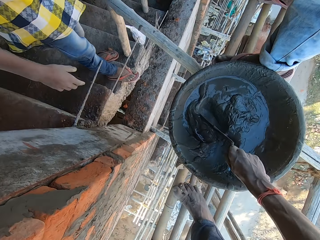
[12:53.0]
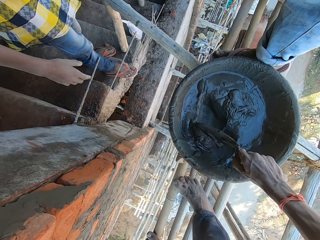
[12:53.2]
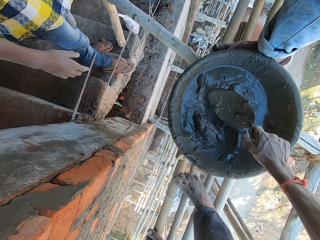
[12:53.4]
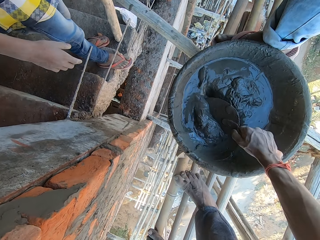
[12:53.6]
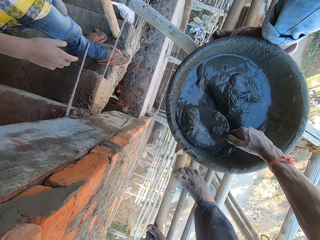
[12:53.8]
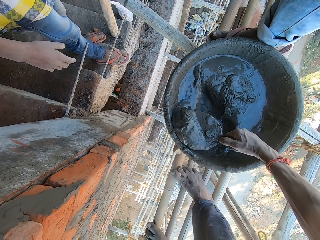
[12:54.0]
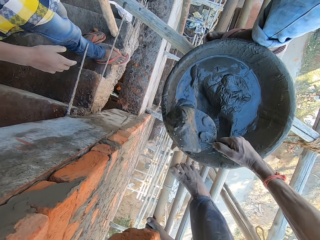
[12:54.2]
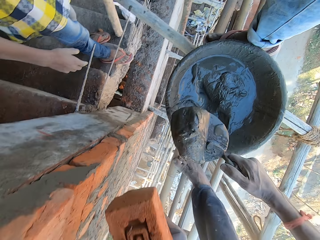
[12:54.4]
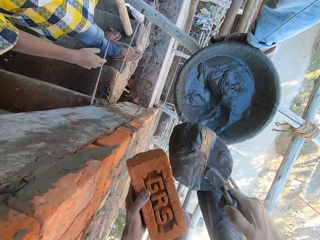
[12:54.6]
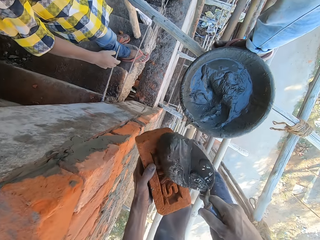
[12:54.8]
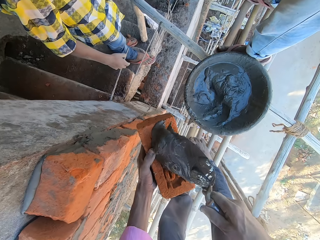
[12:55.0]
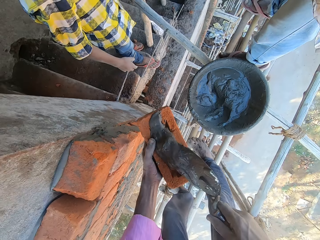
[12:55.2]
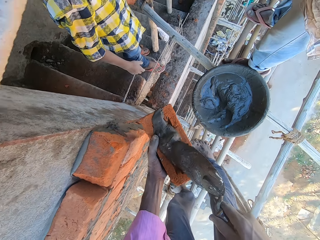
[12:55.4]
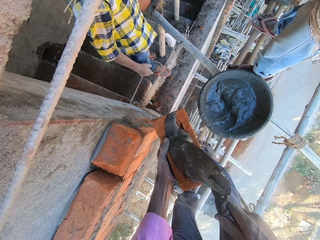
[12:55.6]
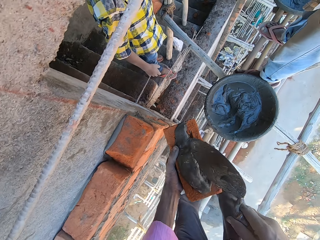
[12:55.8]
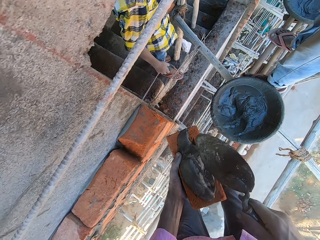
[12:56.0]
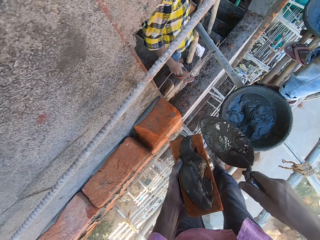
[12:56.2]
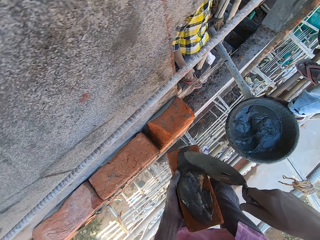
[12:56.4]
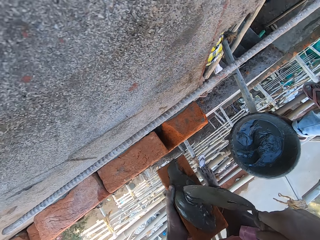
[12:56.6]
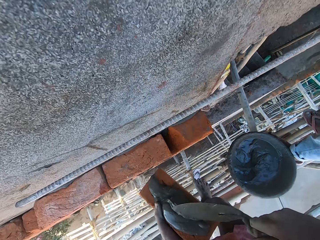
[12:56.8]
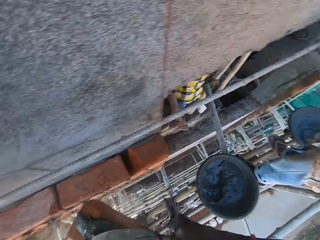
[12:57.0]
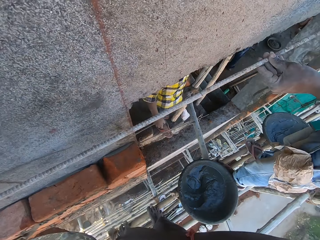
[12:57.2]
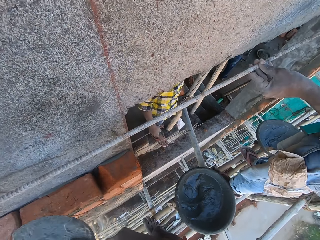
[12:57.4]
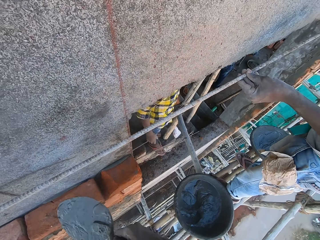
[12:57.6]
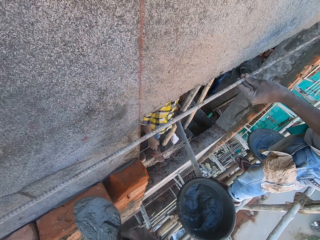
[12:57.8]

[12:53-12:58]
The camera wearer takes mortar from the head pan with the hand trowel in his right hand. A man interacts with another man and the camera wearer. The camera wearer puts the mortar on the brick in his left hand with the hand trowel in his right hand.

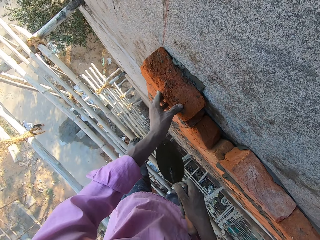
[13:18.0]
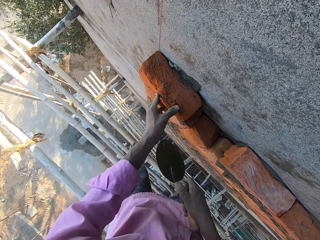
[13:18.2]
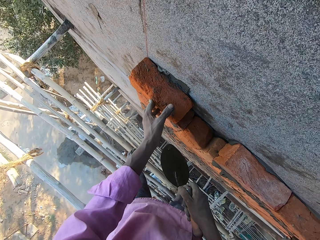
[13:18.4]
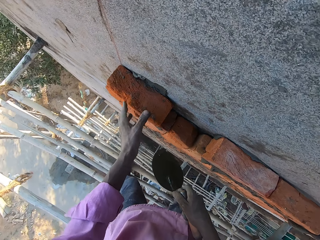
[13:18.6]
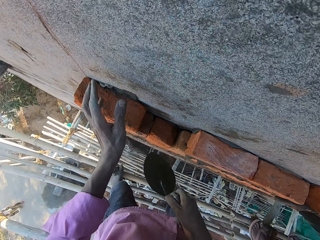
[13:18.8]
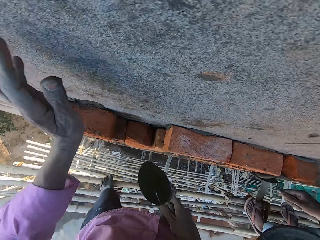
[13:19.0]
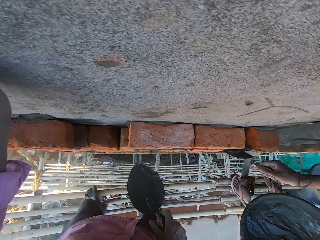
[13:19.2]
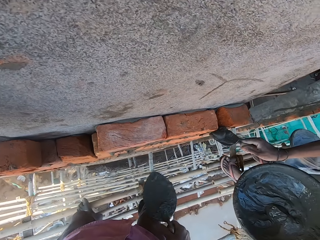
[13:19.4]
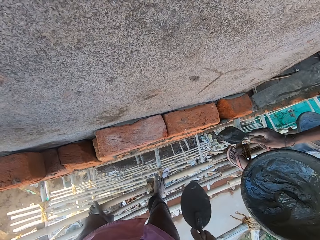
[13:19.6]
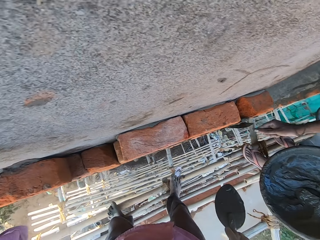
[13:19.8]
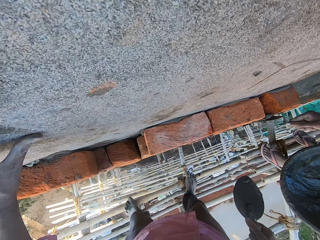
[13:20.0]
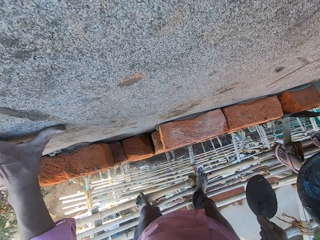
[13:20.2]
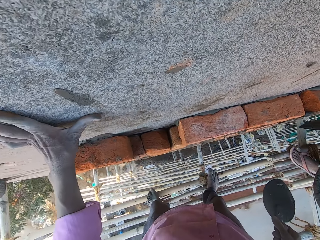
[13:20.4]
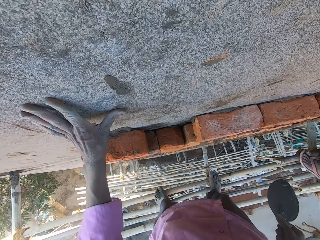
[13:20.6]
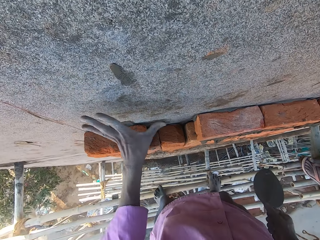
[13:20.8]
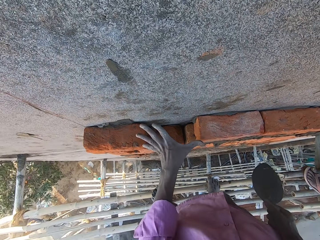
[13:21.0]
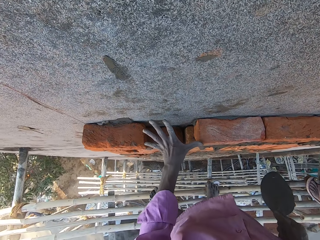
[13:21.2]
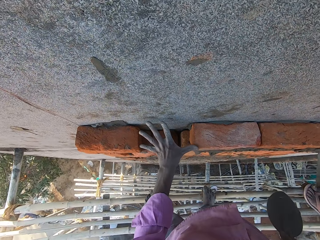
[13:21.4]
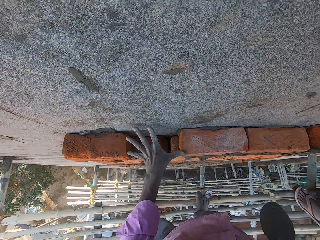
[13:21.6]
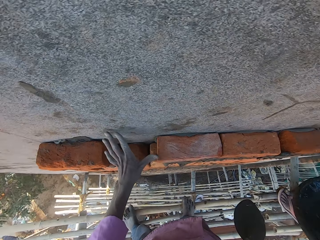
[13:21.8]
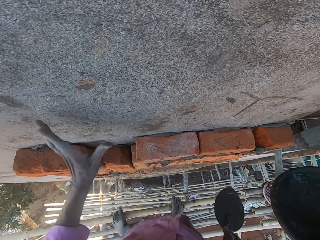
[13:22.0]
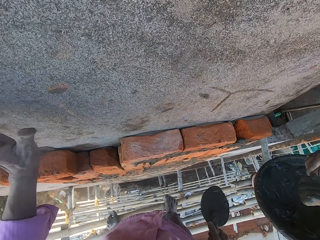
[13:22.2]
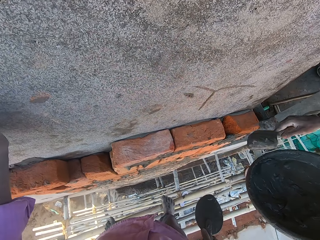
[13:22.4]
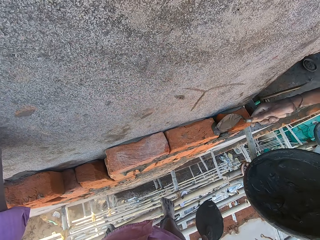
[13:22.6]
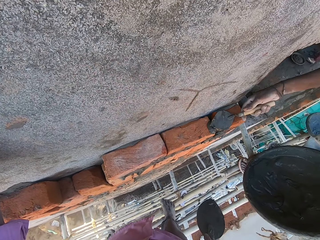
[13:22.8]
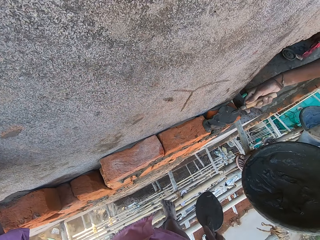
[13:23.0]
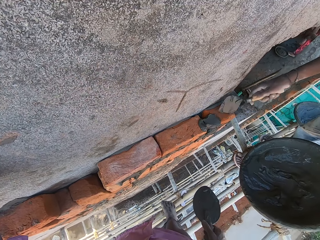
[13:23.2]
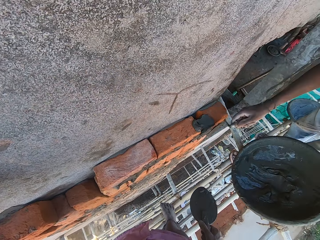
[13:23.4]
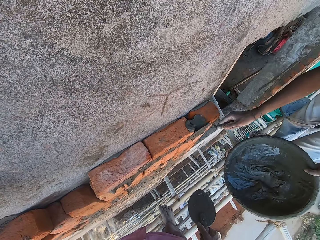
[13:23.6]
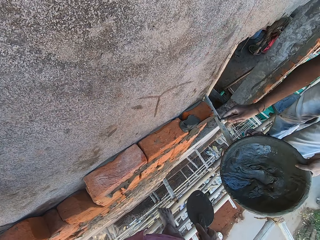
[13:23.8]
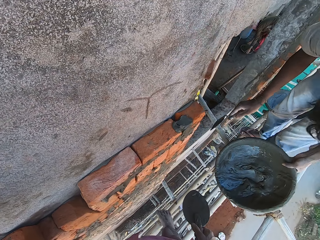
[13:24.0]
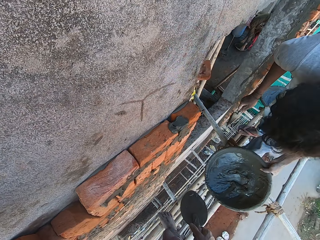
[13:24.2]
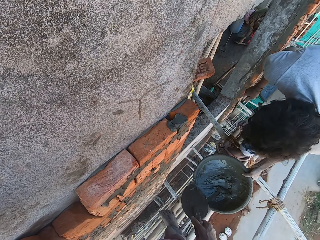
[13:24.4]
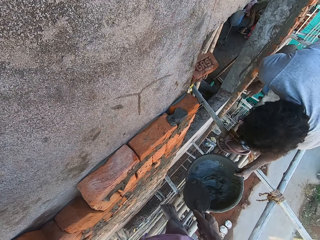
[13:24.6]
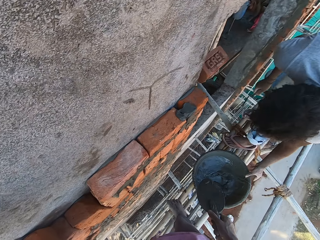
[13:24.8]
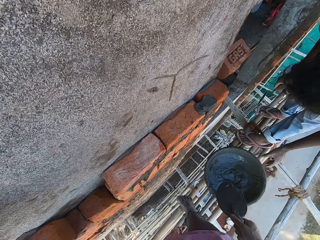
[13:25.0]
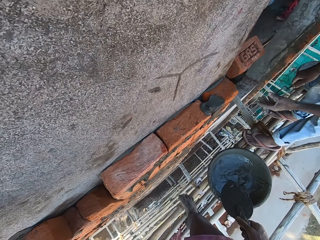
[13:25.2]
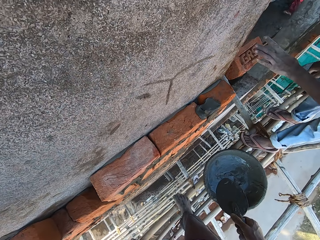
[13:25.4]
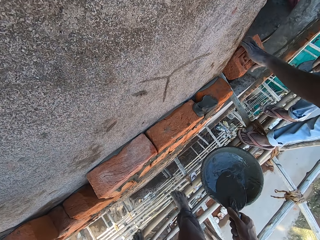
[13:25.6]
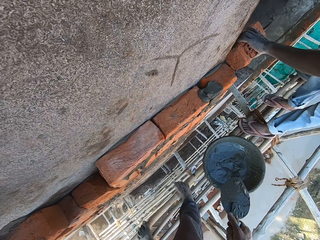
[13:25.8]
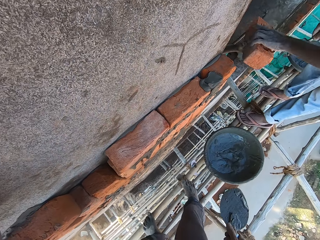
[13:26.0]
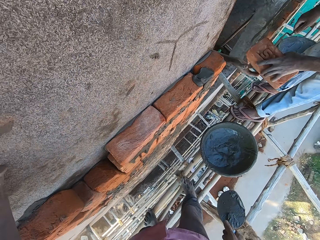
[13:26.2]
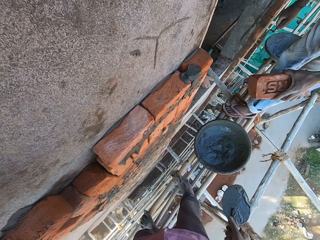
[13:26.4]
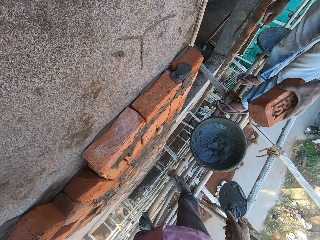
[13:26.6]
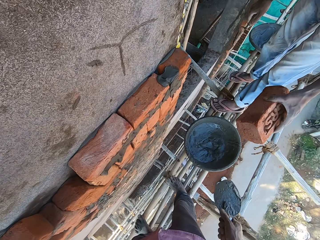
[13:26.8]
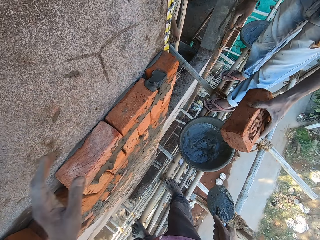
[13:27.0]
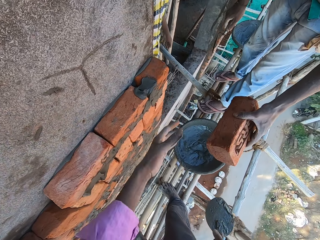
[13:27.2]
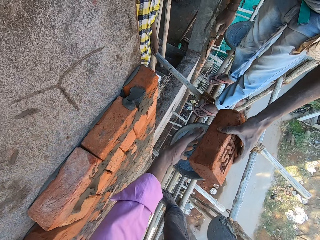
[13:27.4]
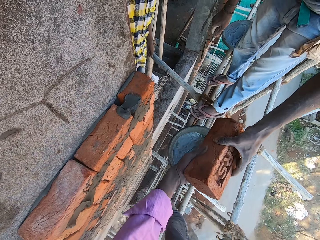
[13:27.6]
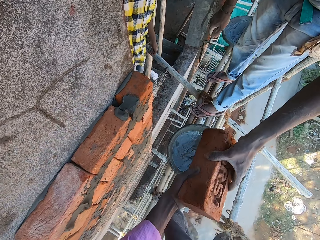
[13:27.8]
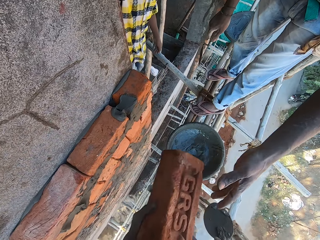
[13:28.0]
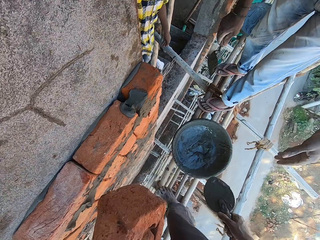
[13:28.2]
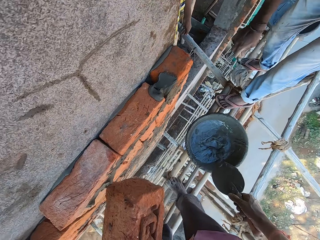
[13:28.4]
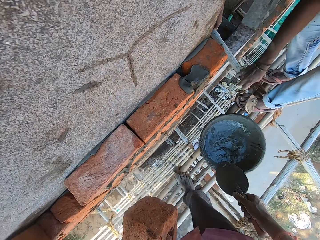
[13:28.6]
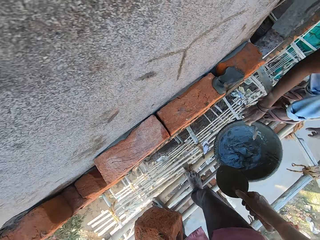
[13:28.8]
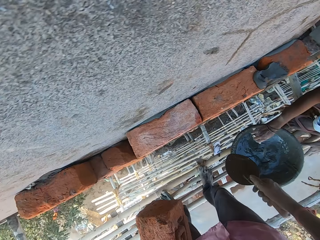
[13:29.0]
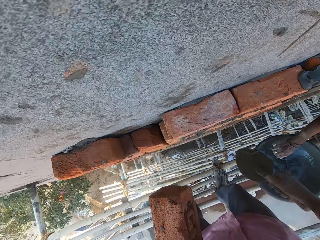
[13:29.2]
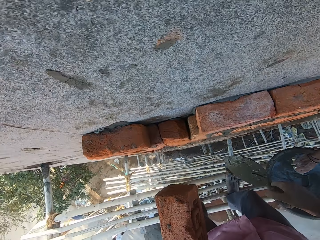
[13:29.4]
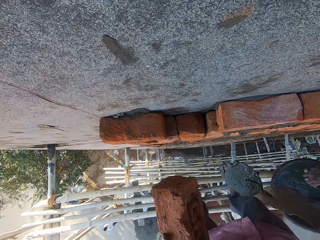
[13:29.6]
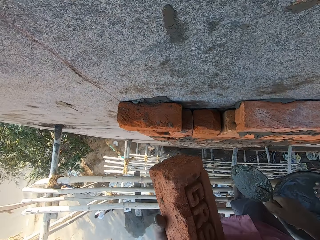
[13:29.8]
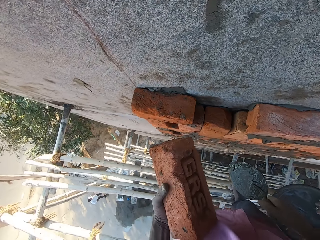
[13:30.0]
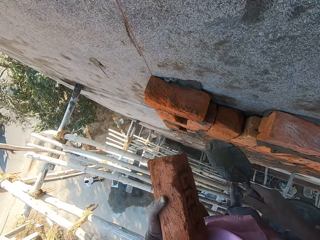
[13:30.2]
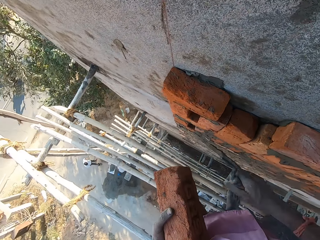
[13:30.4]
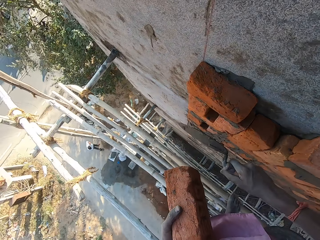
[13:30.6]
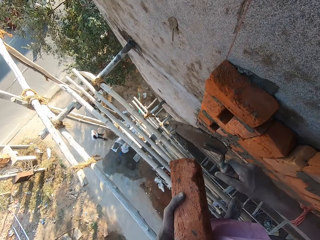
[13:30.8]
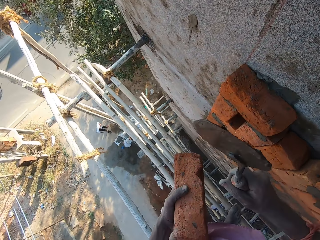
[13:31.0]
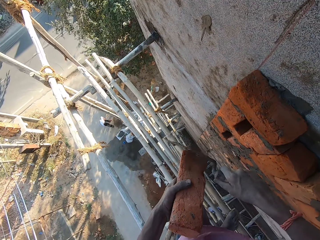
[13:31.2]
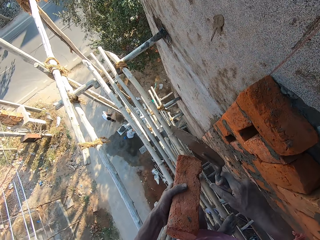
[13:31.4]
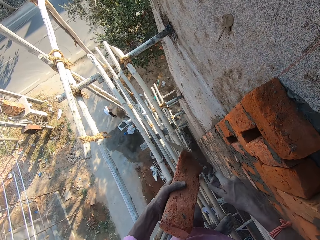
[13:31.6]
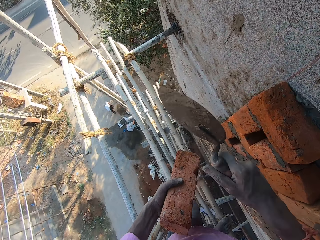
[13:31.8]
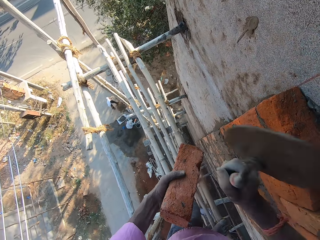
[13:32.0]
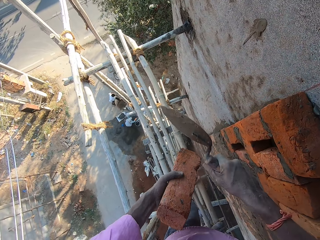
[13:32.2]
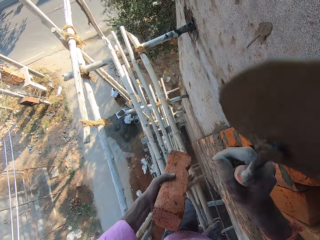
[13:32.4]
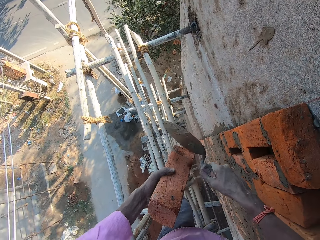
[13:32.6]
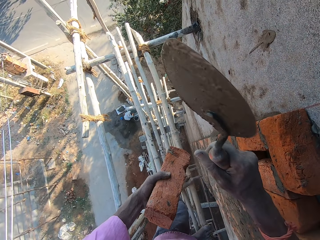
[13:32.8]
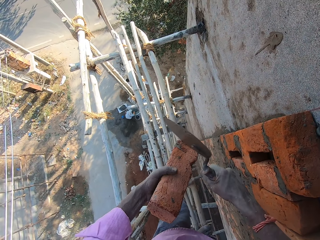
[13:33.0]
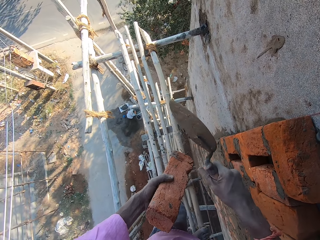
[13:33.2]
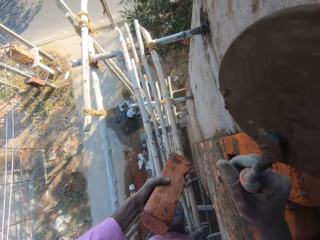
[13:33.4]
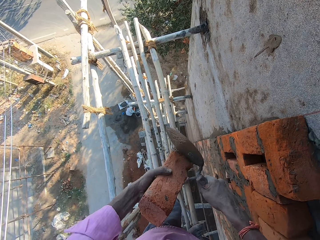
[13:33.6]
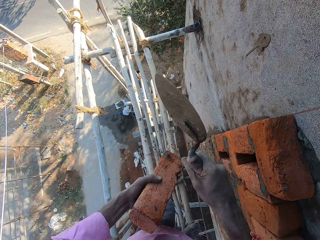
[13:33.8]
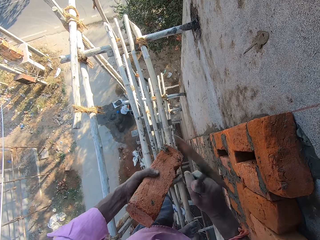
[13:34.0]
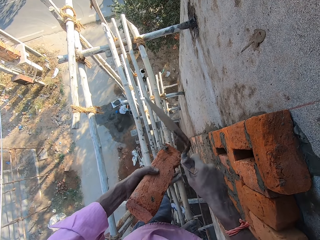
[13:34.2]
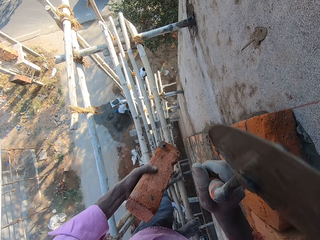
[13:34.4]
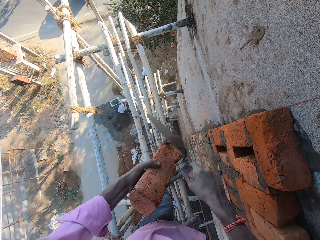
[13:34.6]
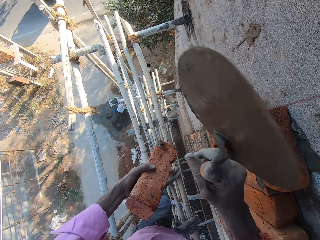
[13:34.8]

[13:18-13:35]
A man holds the hand trowel with his right hand. The man plasters the brick with the hand trowel in his right hand. The man takes the mortar from the head pan with the hand trowel in his right hand. The man plasters the brick with the hand trowel in his right hand. The man constructs on the wall. The man holds the head pan with his left hand. The man drops the head pan on the bamboo stick with his left hand. Another man passes a brick to the first man with his right hand. The first man holds the brick with the left hand. The first man passes the brick to the camera wearer with his left hand. The first man talks to the camera wearer. The camera wearer hits the brick in his left hand with the hand trowel in his right hand.
